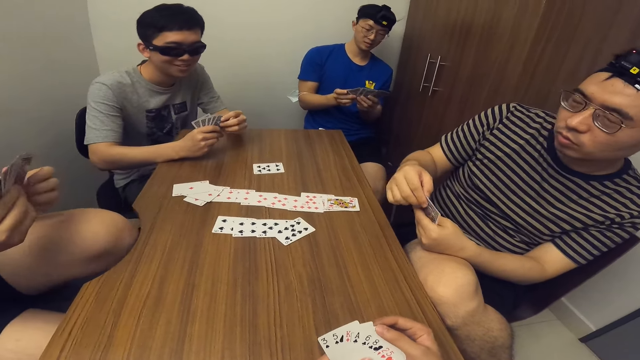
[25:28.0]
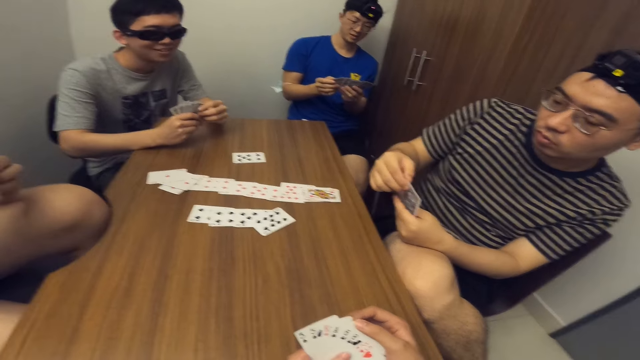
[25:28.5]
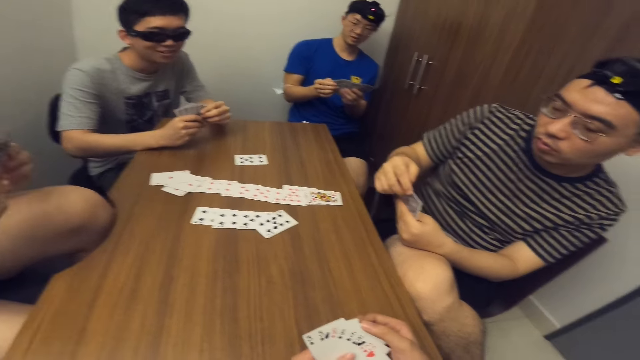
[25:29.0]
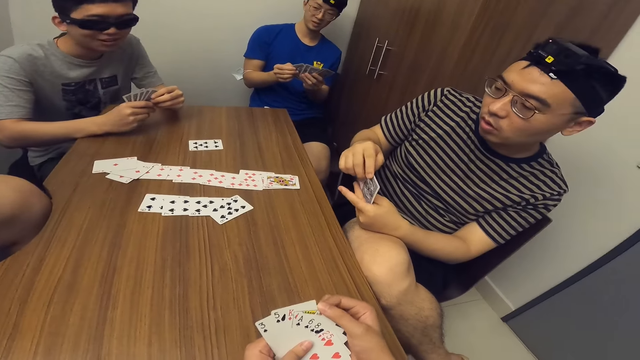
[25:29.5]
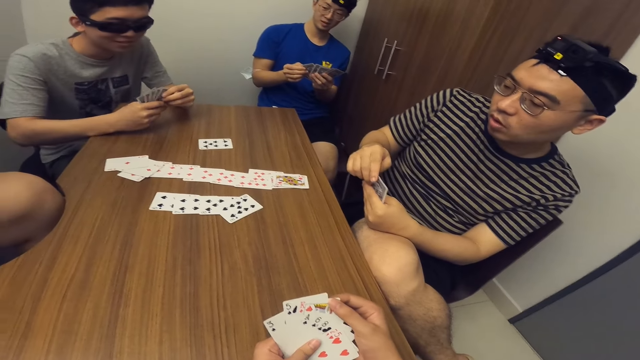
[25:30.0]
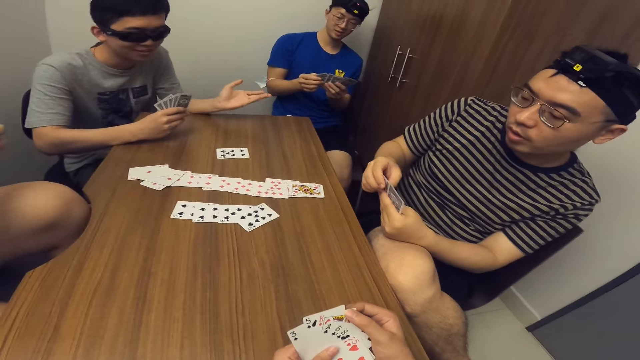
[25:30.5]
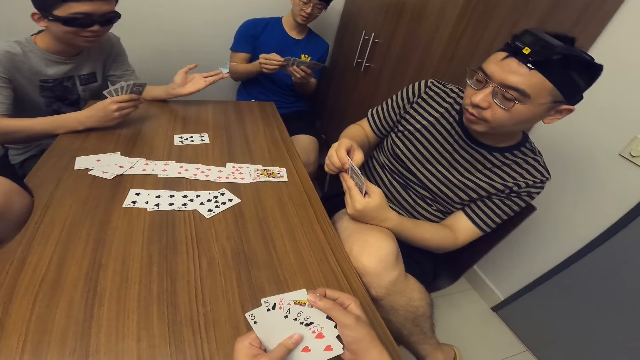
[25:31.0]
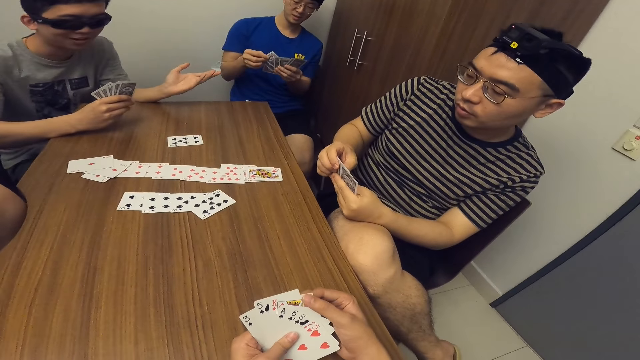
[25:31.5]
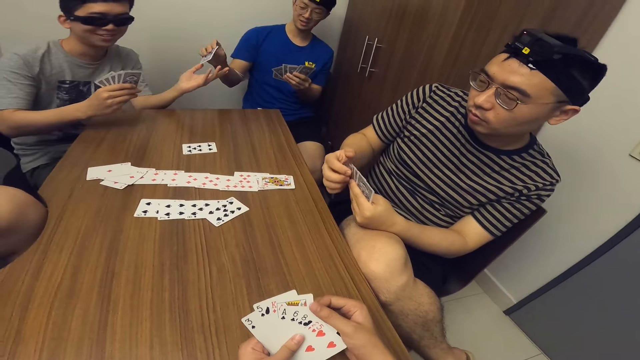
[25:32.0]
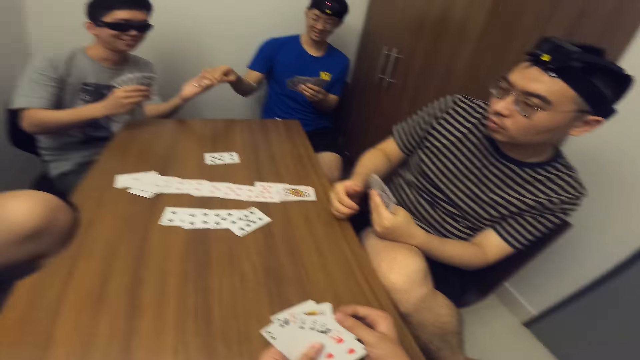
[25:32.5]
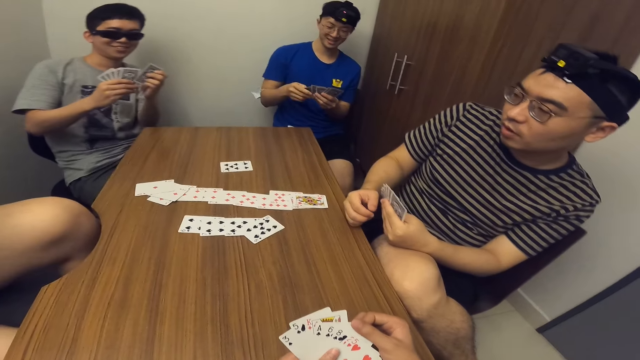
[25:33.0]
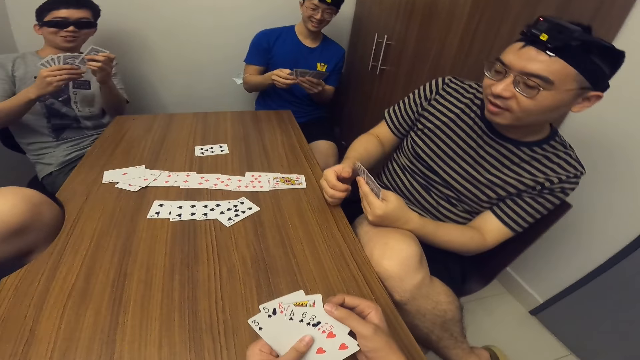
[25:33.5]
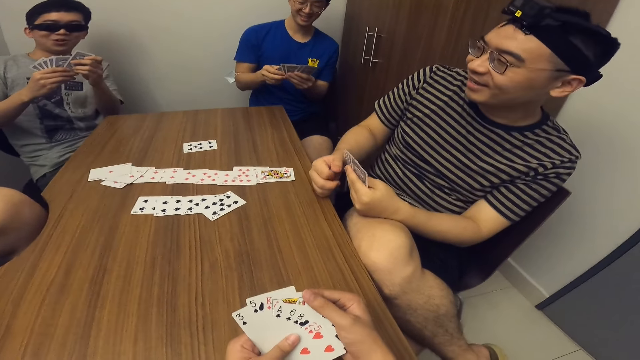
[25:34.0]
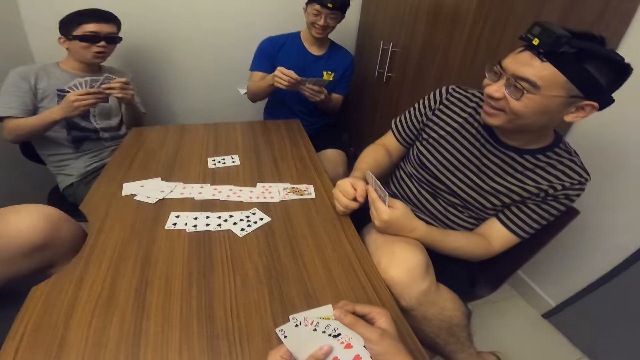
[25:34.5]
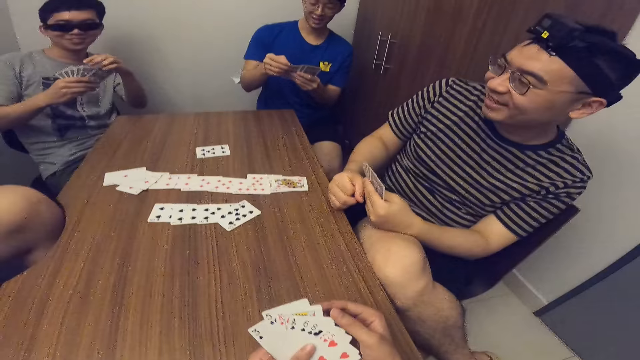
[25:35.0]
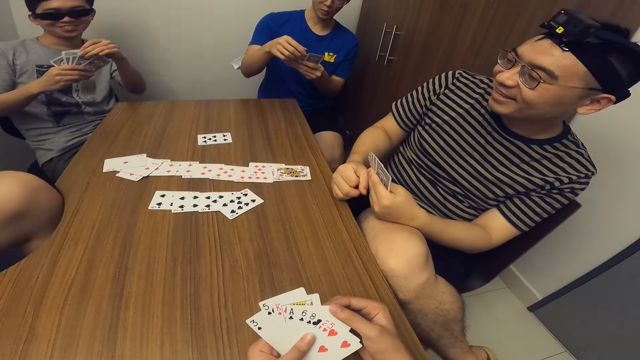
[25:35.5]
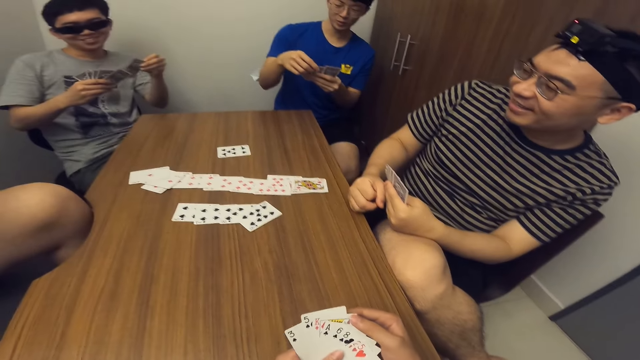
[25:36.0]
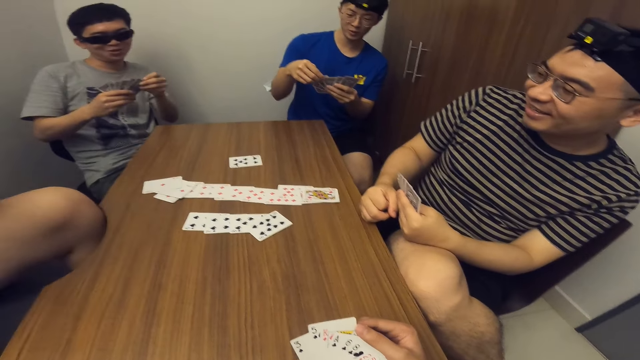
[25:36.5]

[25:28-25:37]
A man removes his right hand from the table. Another man points at a third man. The third man passes a card to the second man.

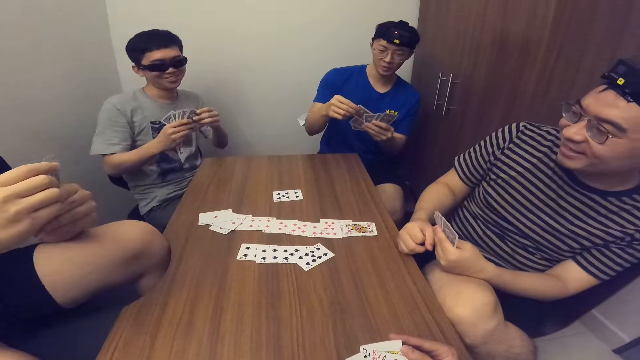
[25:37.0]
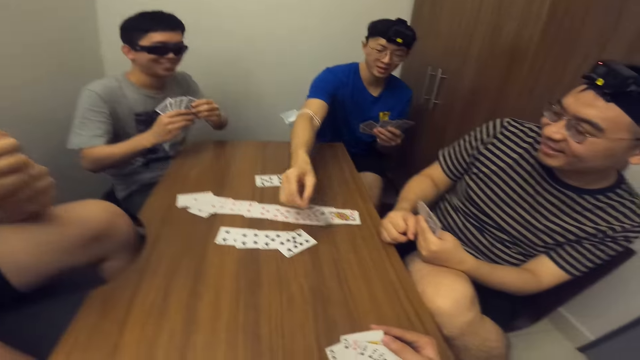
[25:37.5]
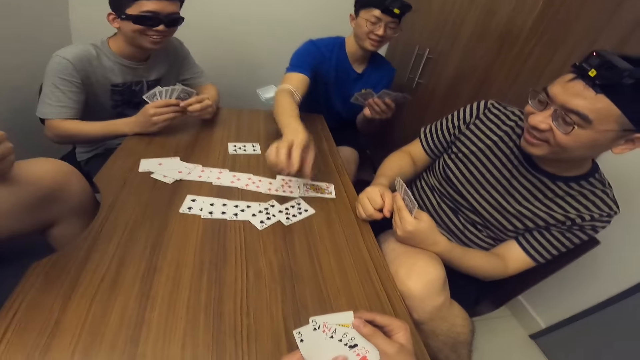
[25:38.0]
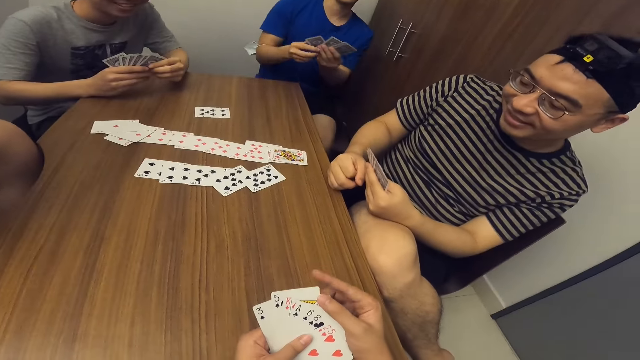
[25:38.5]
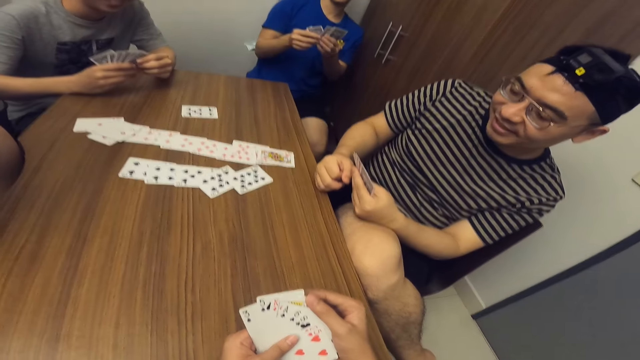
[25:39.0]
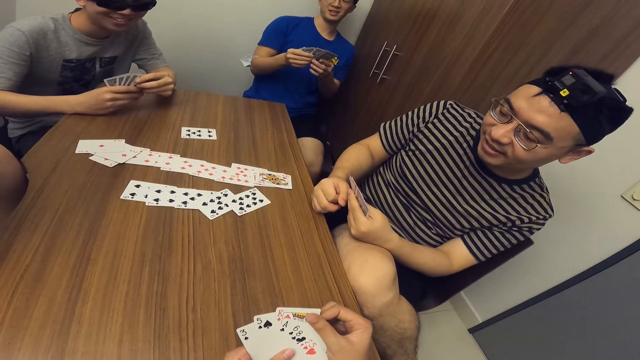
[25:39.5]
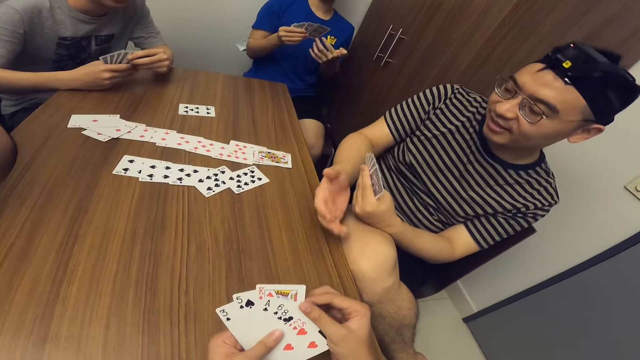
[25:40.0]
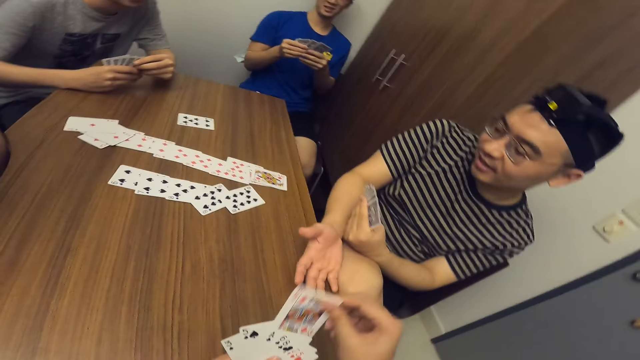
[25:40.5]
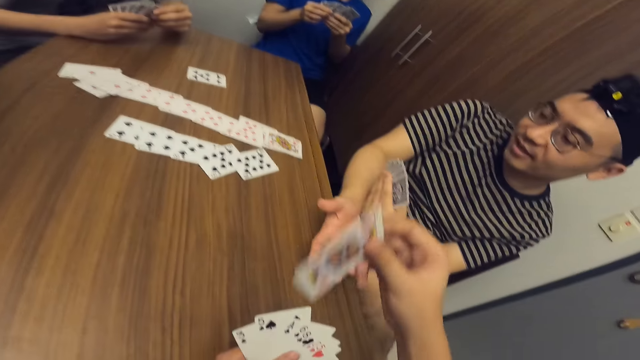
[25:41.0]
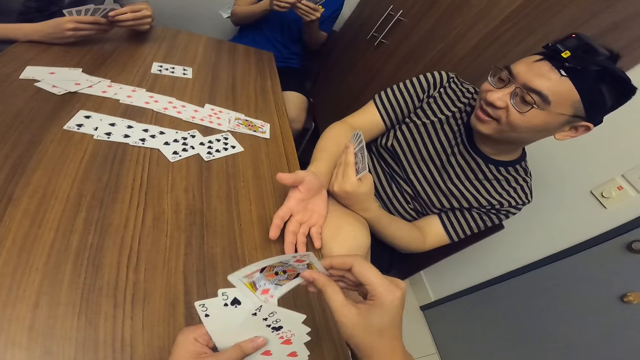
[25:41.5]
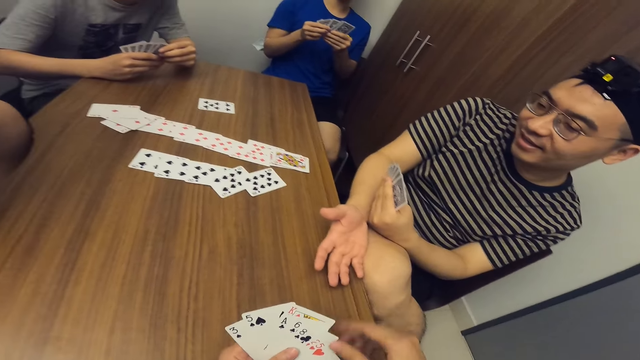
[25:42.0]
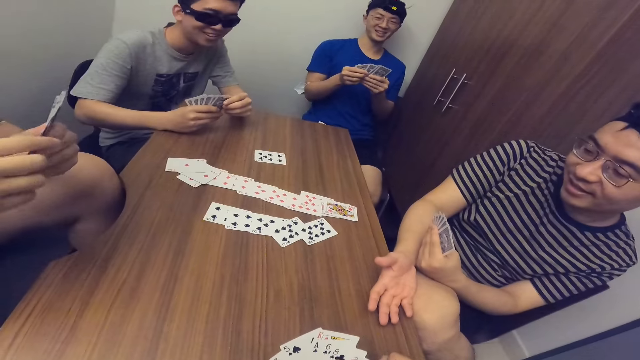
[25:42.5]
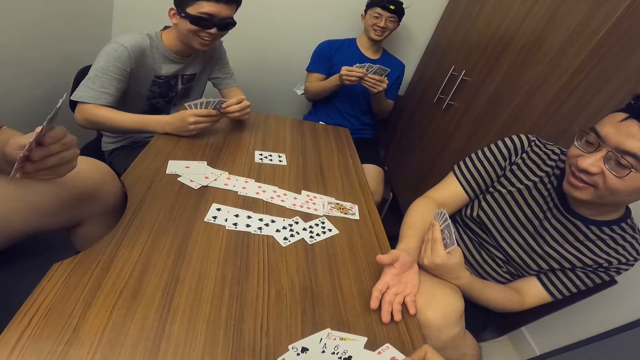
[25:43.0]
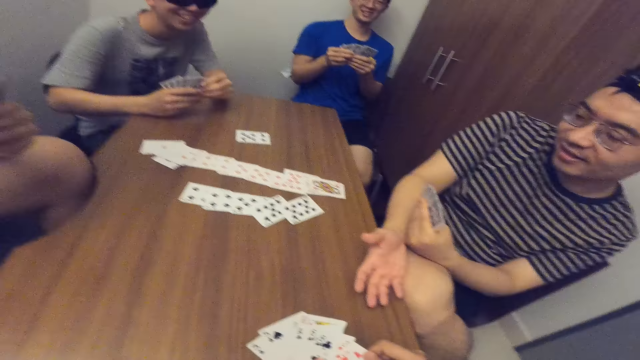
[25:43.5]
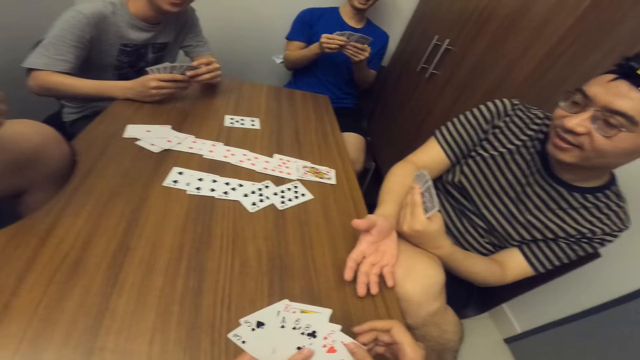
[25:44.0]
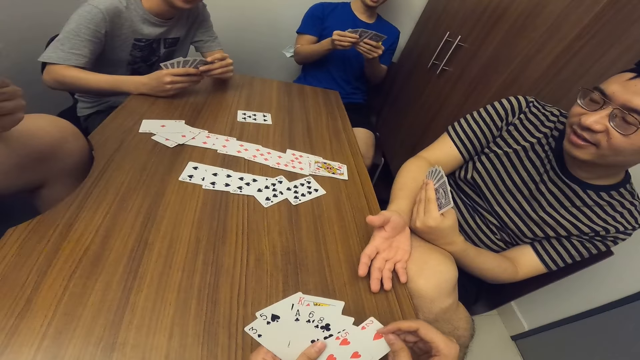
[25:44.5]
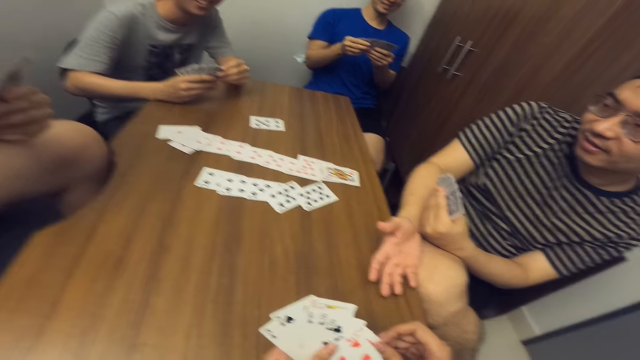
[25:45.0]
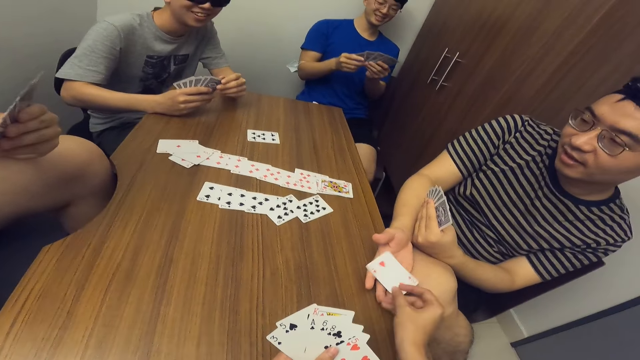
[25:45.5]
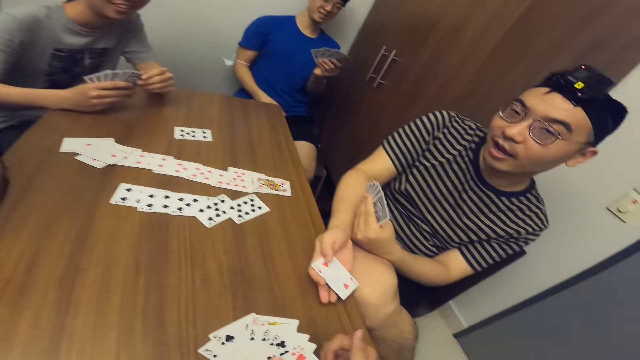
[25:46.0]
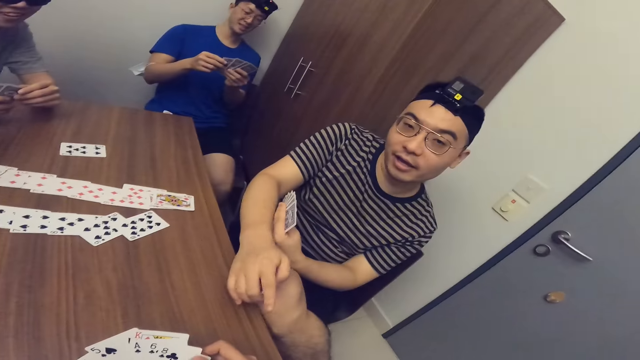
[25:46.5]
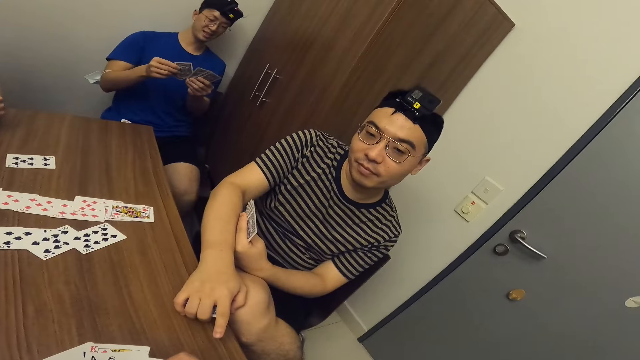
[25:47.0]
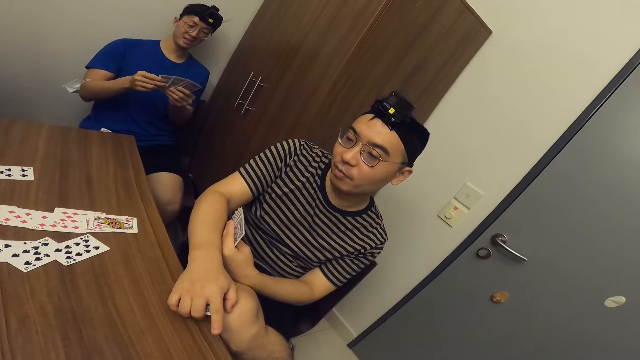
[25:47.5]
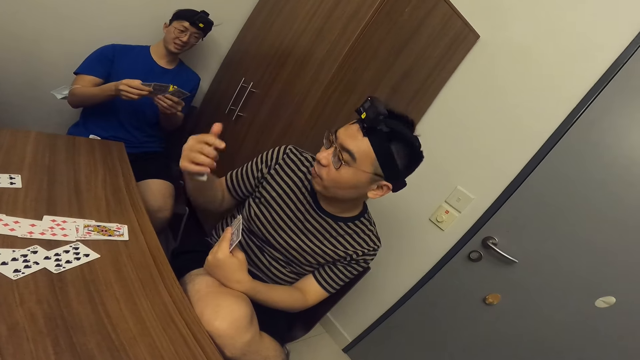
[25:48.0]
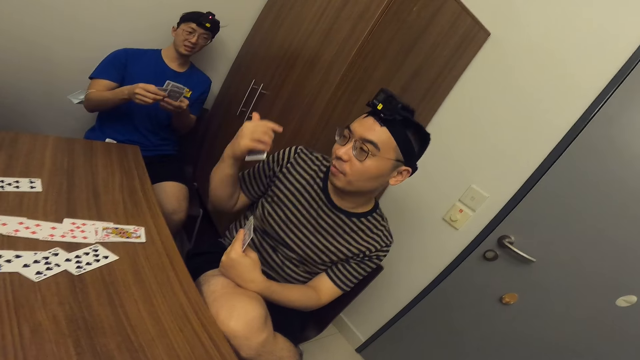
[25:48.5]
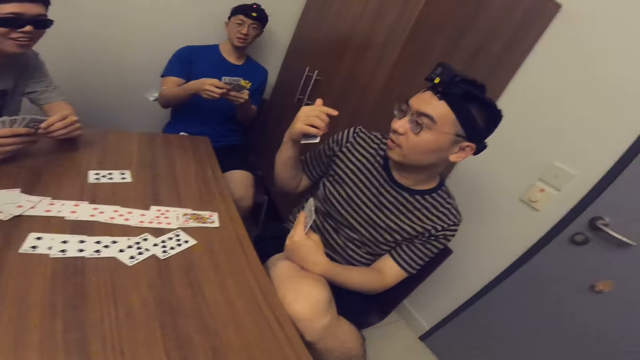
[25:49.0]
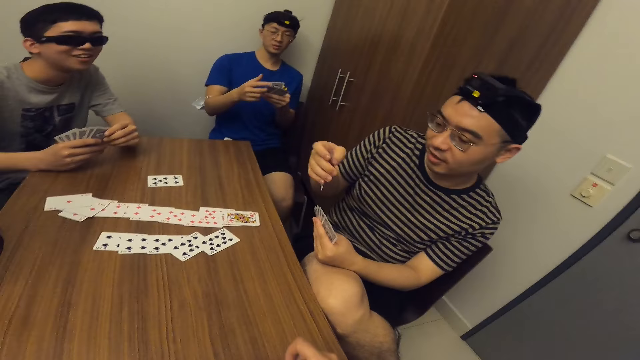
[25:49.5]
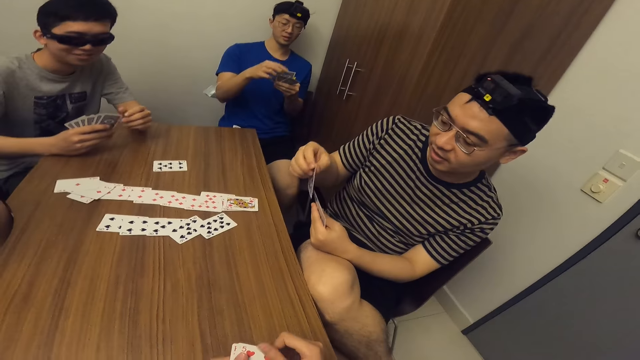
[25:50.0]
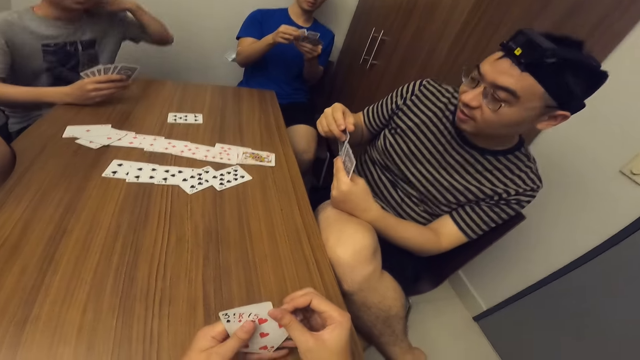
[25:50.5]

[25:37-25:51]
A man drops a card on the table with his right hand. Another man stretches the hand towards the camera wearer. The camera wearer lifts the card and fixes the card among others. They pass a card to the other man. The other man converses with the camera wearer.
